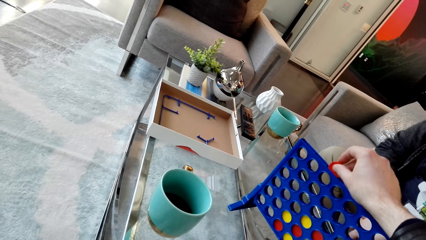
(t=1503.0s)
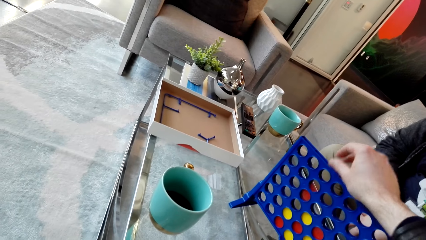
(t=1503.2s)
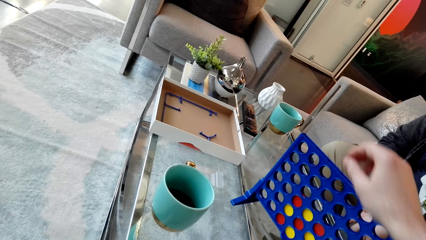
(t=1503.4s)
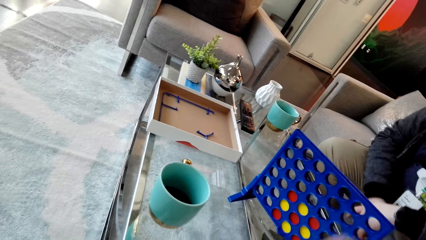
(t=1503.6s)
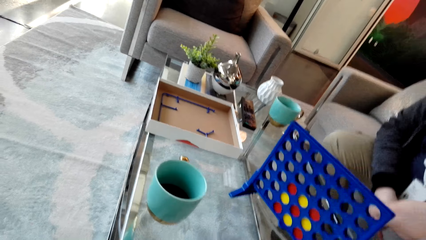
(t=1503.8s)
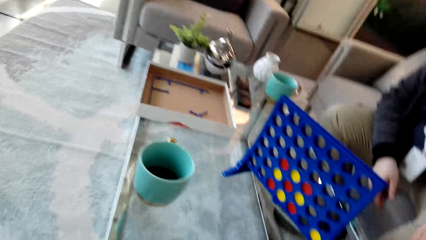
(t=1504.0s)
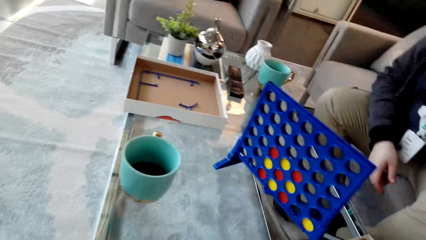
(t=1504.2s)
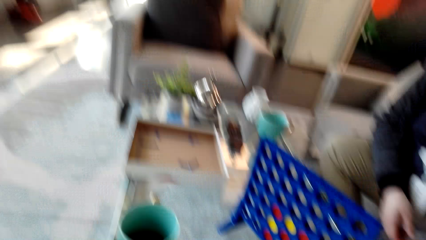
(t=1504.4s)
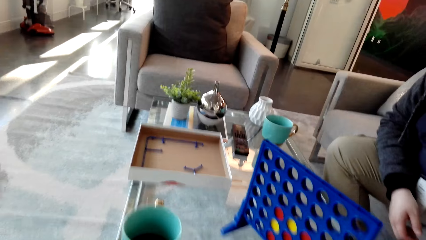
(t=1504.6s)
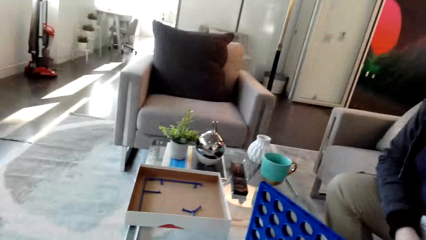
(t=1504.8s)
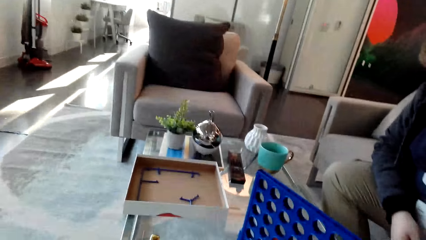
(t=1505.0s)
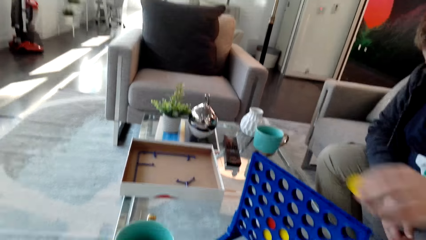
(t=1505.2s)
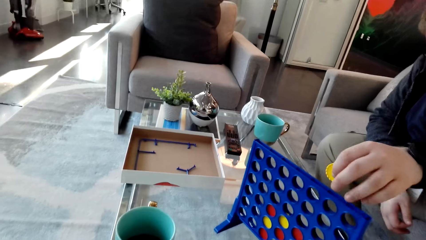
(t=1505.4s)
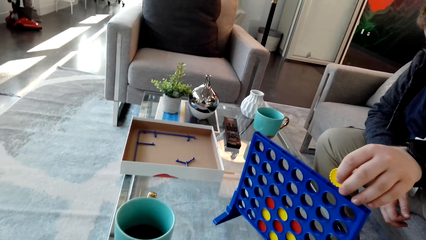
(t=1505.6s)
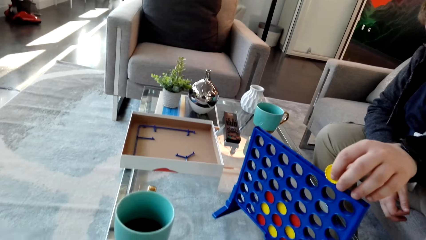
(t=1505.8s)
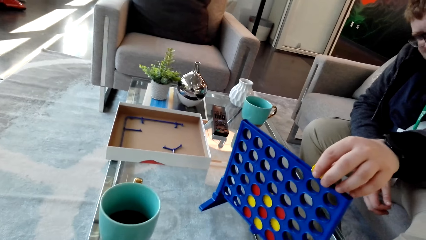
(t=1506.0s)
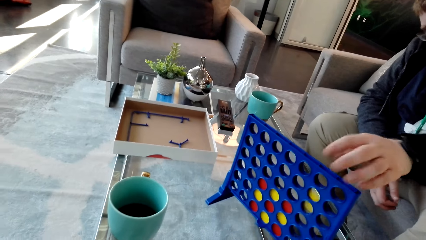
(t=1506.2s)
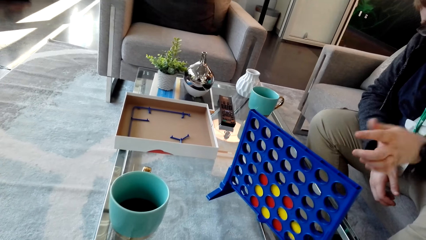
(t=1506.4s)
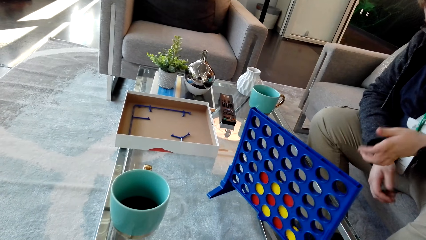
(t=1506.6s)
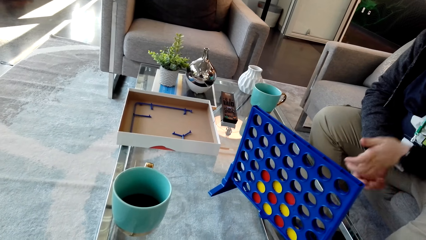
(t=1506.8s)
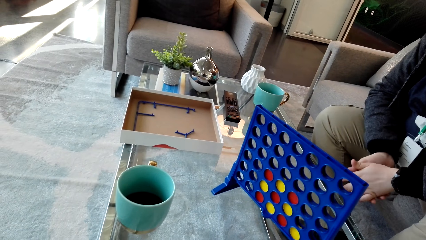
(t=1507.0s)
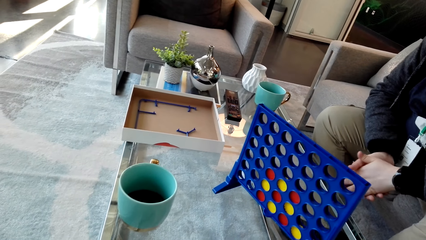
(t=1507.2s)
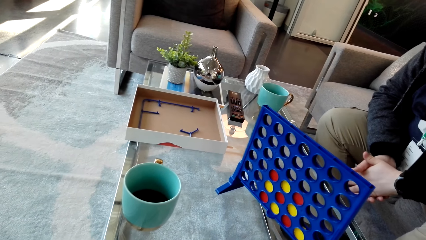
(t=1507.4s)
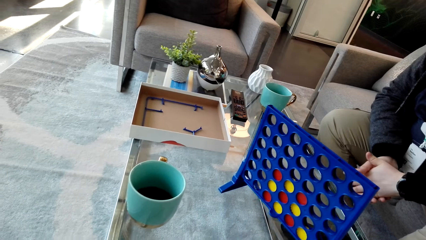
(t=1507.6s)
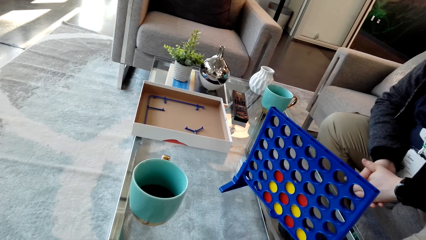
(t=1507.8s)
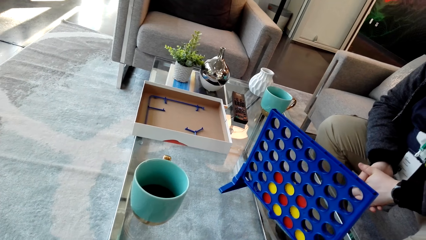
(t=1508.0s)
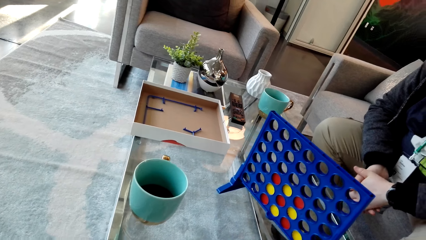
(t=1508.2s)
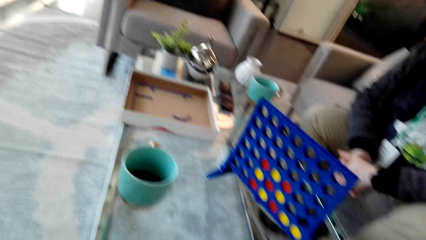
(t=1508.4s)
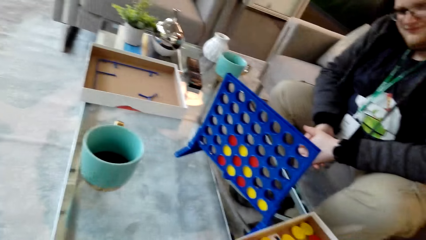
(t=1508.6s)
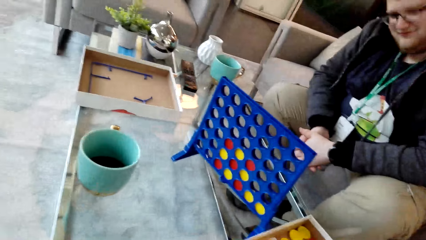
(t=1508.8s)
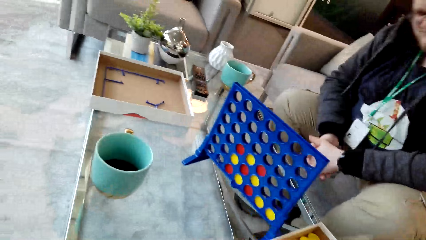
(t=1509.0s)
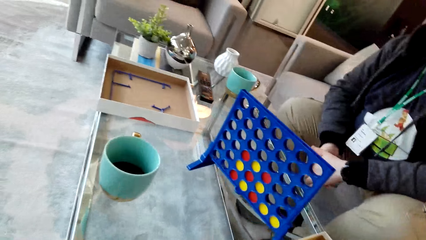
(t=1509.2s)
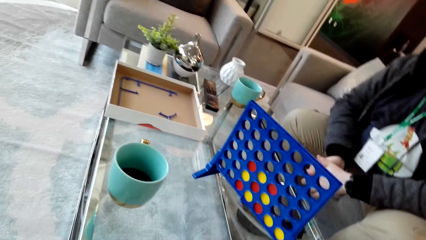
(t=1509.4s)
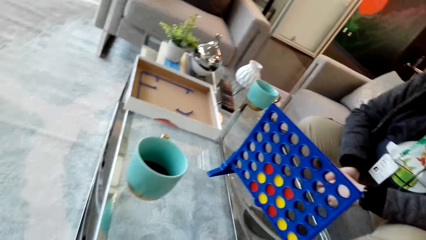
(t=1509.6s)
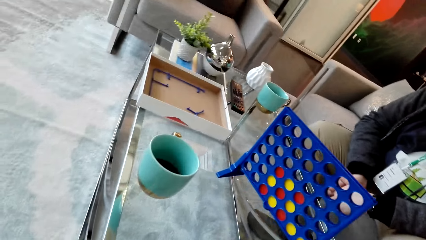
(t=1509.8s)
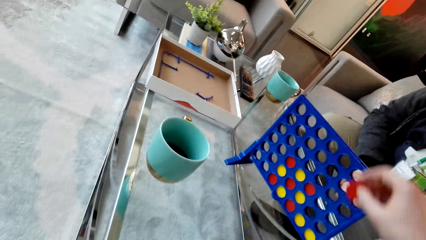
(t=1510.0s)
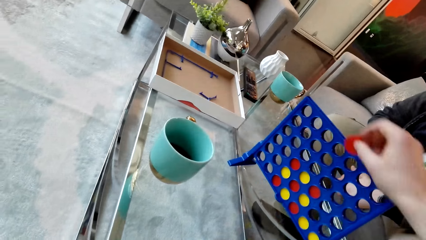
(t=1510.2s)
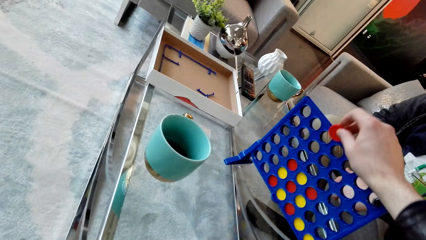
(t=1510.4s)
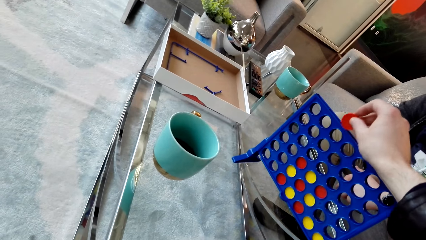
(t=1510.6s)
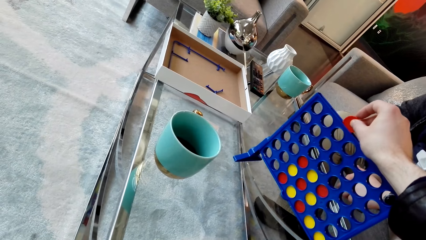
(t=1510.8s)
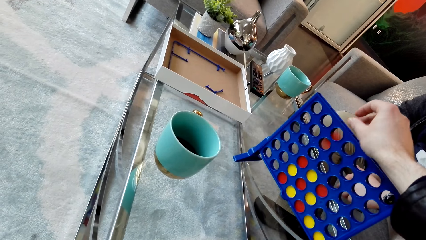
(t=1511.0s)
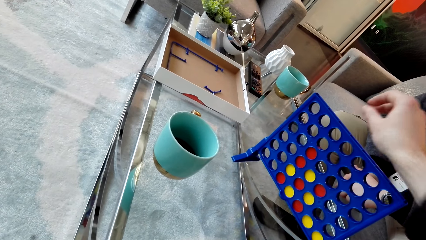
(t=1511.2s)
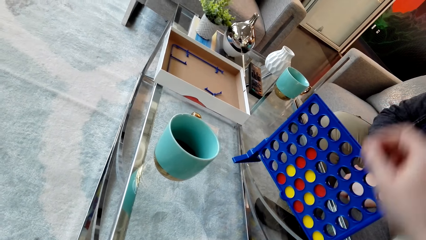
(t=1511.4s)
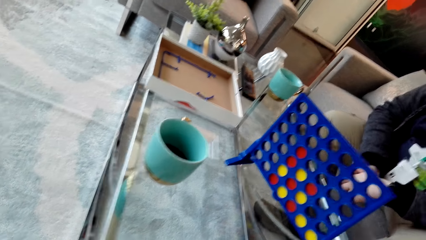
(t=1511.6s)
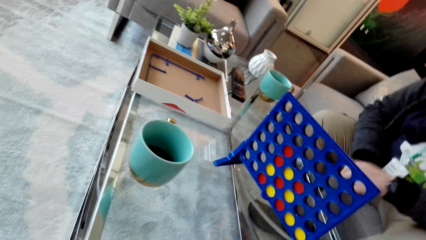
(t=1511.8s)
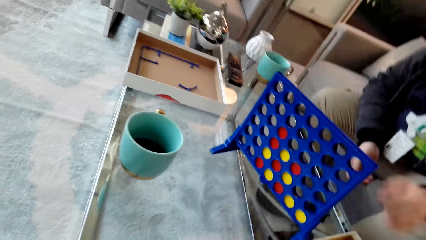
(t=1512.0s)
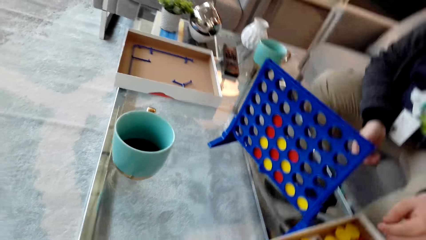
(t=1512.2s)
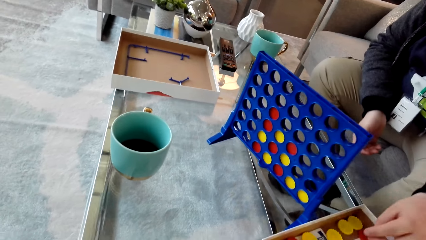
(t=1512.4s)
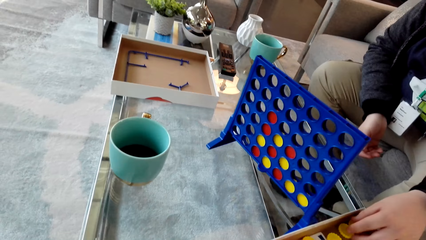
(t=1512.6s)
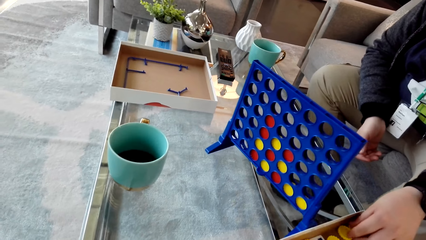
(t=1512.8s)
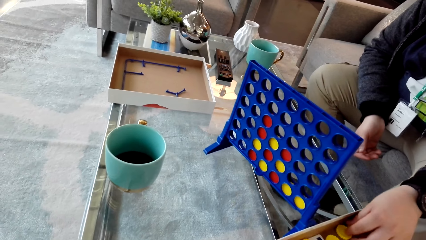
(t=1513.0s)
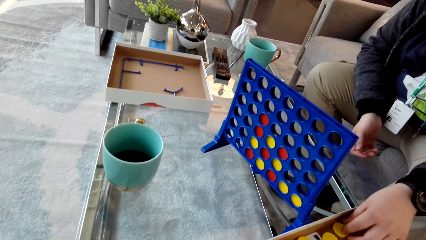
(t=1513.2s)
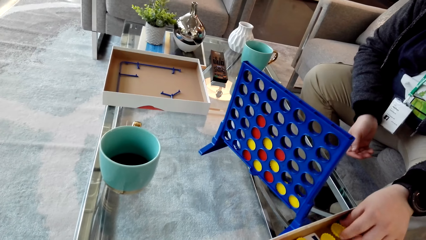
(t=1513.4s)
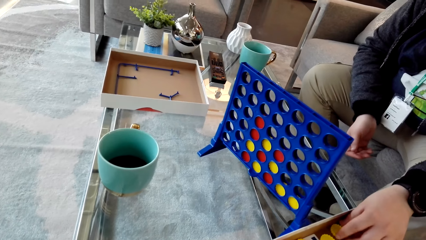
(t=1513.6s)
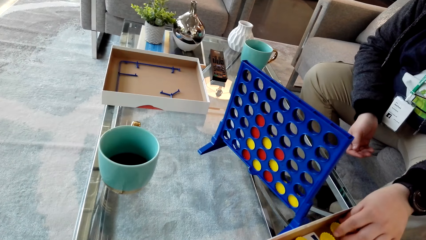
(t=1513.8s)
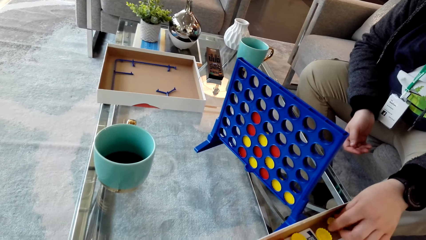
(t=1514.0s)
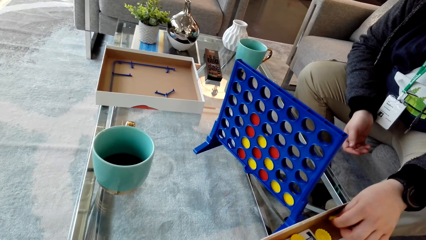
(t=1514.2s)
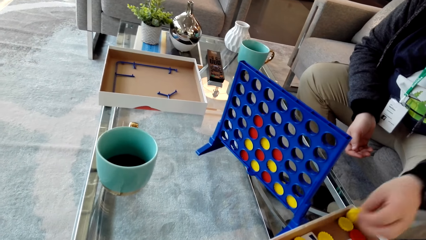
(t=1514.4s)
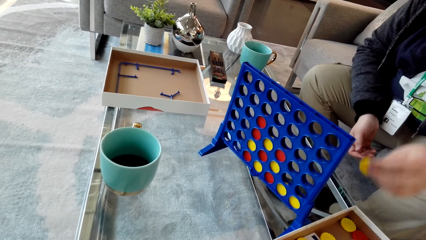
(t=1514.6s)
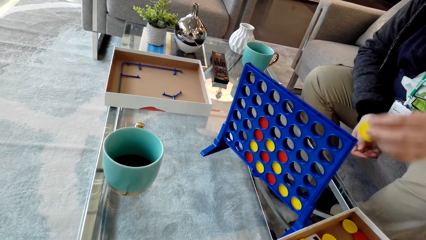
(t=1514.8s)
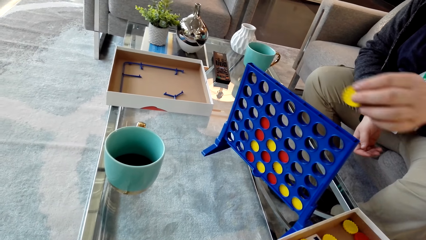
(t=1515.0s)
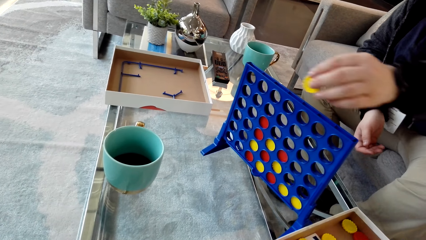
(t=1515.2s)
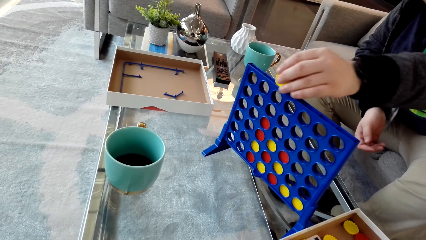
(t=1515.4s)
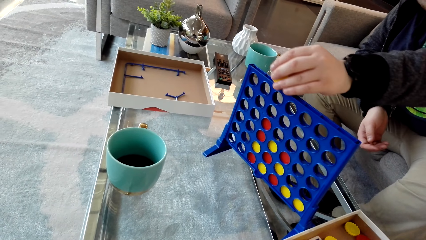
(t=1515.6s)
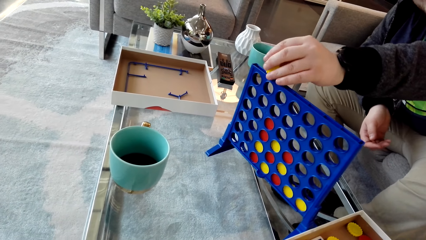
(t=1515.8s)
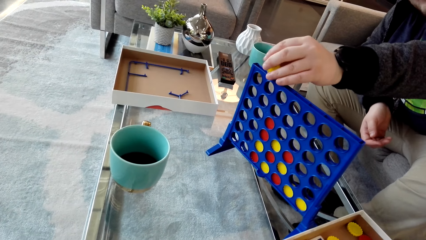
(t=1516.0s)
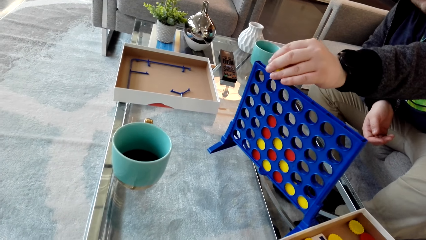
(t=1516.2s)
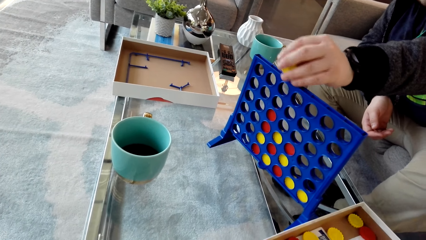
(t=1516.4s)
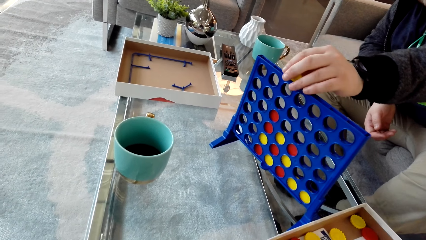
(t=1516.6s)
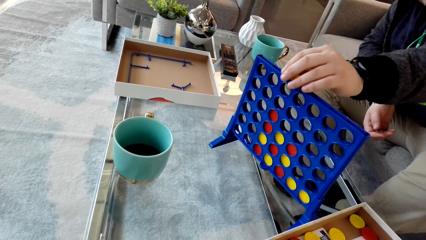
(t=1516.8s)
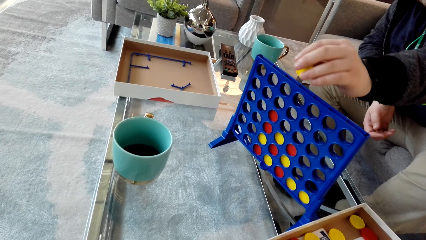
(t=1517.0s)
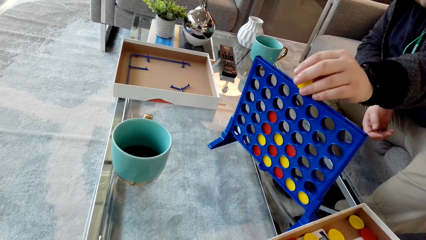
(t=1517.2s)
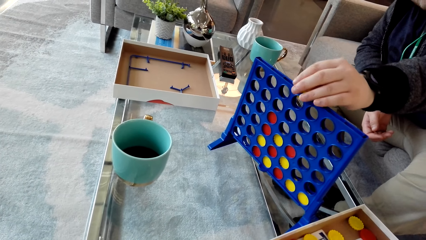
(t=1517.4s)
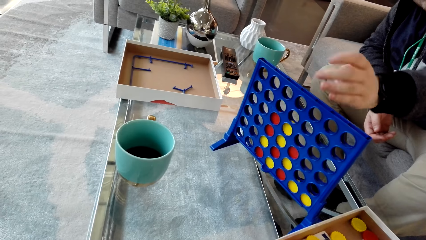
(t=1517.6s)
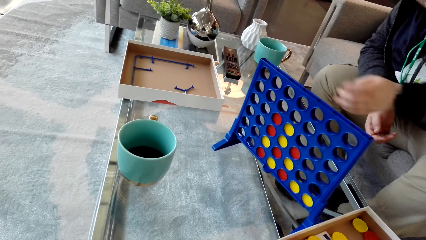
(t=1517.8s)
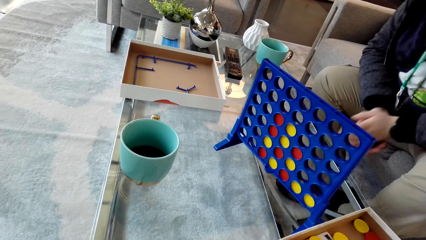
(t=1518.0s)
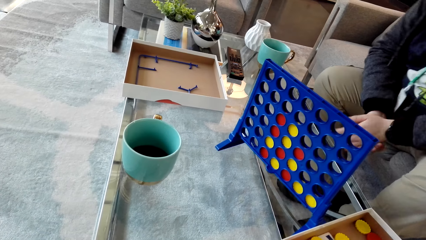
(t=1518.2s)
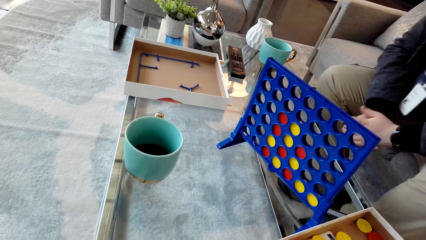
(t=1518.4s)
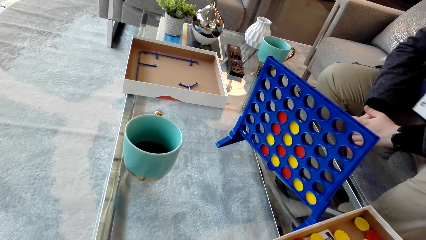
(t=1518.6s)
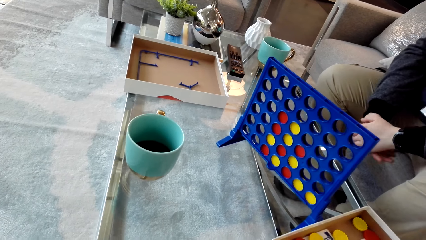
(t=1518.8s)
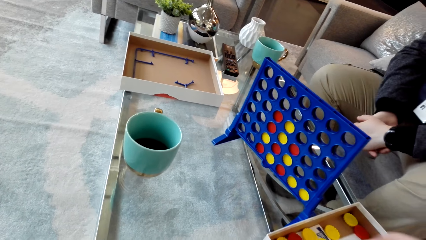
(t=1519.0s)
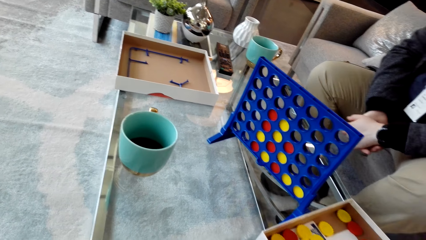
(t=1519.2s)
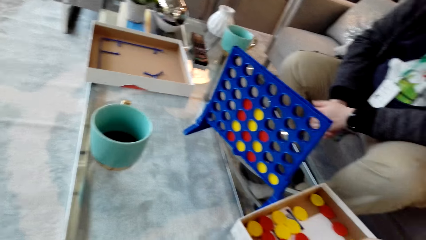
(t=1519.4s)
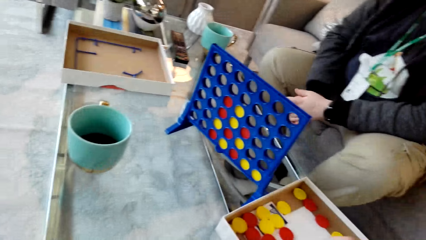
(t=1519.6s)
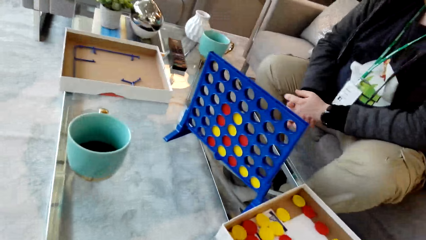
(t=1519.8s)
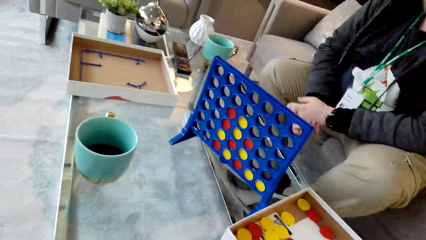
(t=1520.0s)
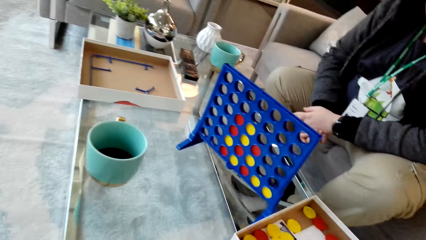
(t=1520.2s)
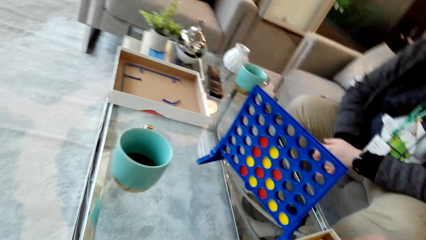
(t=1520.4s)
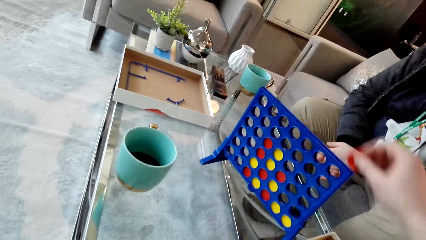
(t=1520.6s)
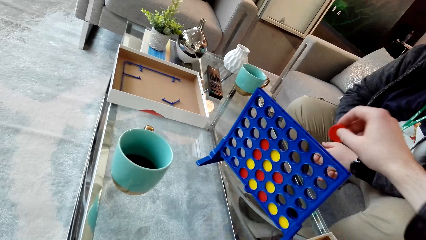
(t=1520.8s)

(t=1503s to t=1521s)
The camera wearer drops the plastic coin in the plastic. A man picks up a plastic coin. The man drops the plastic coin in the plastic. The camera wearer looks around. They drop the plastic coin in the plastic. The man picks up a plastic coin. The man drops the plastic coin in the plastic. The man moves the hands.
